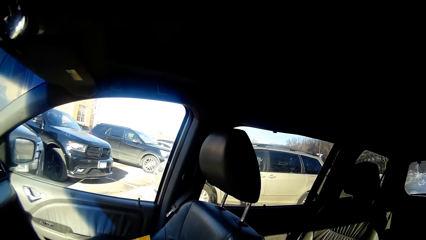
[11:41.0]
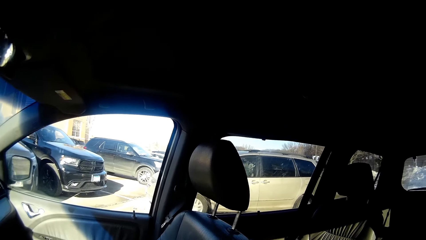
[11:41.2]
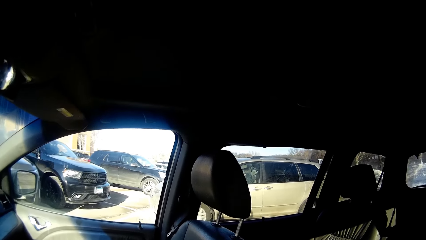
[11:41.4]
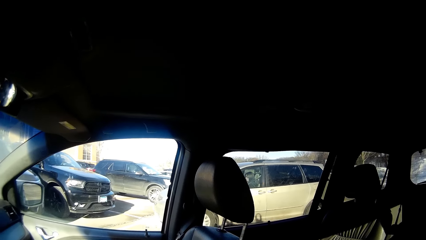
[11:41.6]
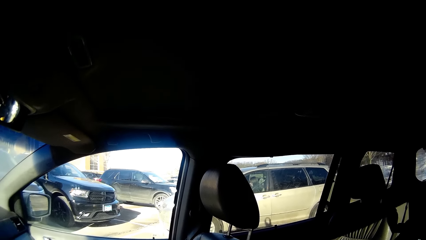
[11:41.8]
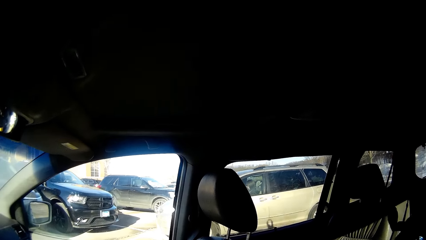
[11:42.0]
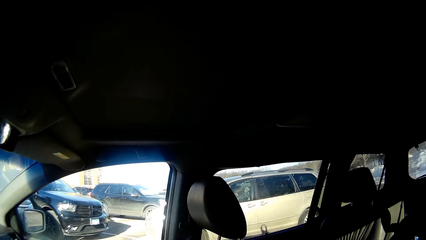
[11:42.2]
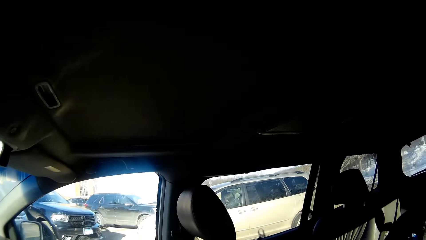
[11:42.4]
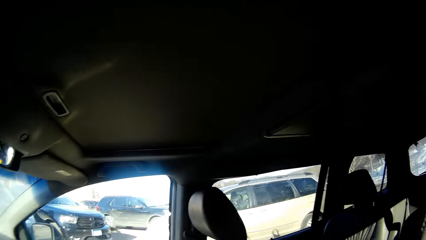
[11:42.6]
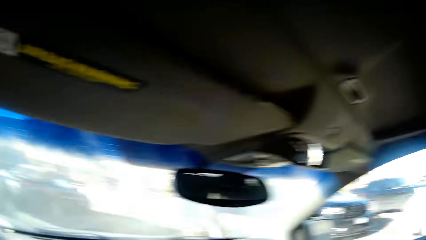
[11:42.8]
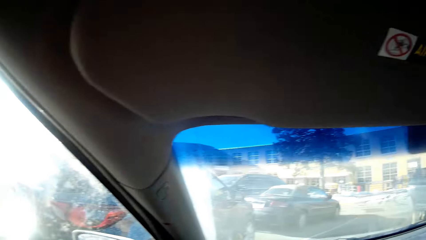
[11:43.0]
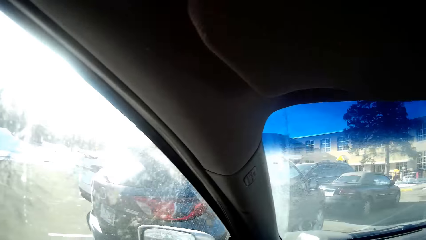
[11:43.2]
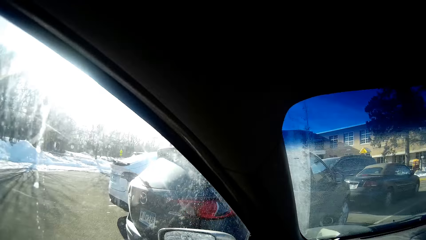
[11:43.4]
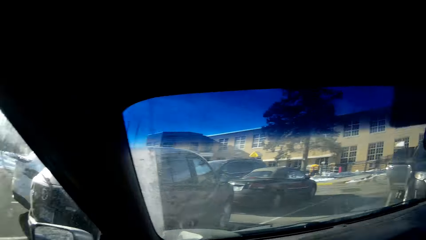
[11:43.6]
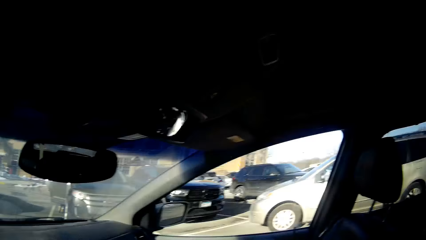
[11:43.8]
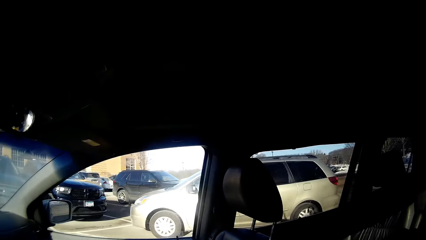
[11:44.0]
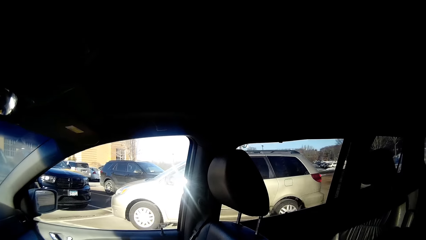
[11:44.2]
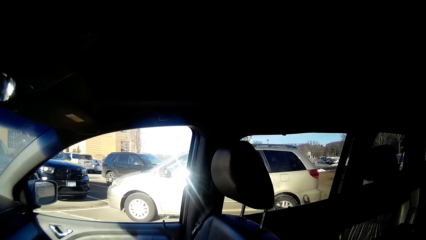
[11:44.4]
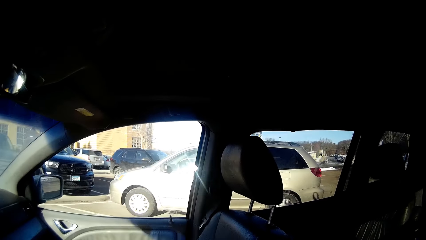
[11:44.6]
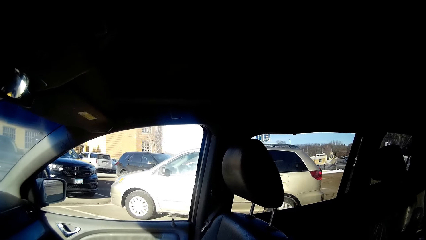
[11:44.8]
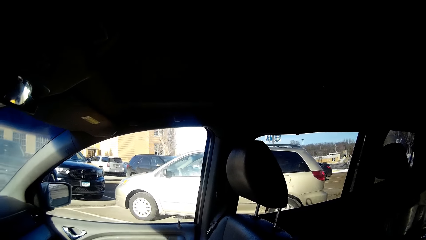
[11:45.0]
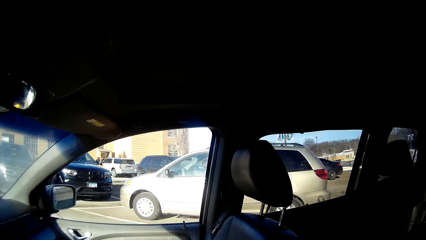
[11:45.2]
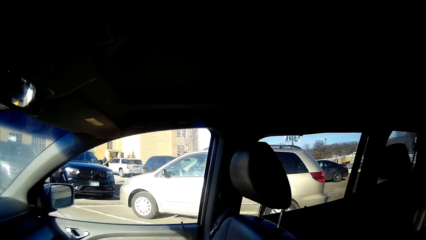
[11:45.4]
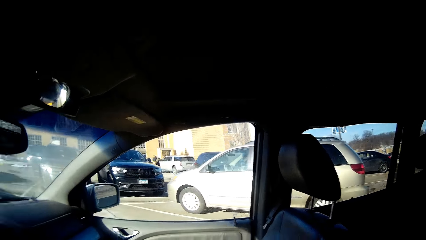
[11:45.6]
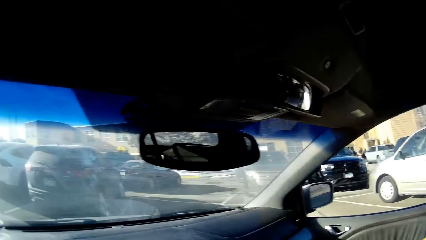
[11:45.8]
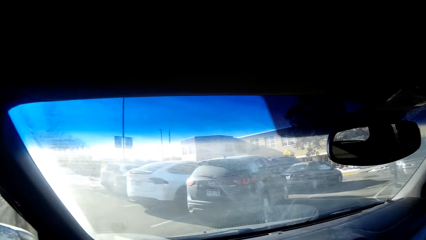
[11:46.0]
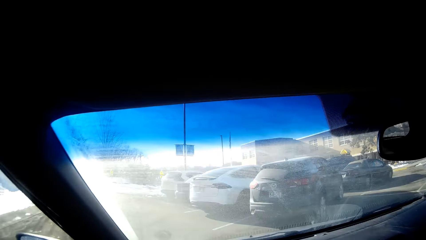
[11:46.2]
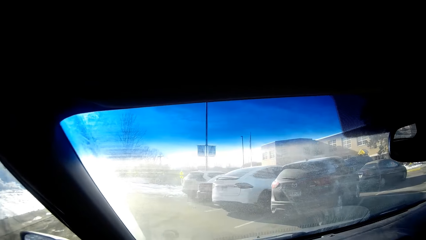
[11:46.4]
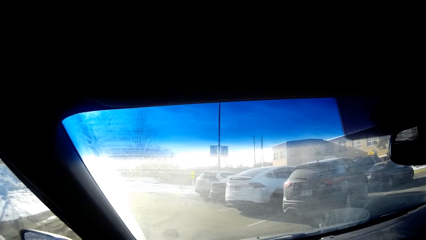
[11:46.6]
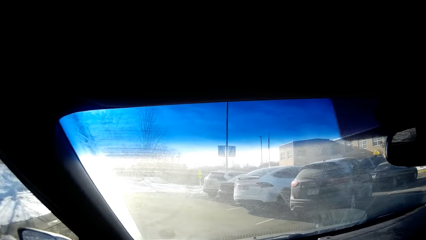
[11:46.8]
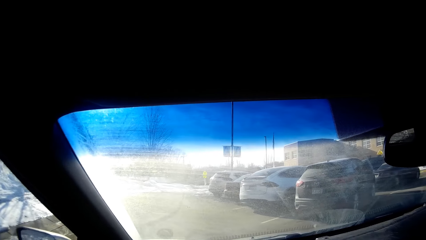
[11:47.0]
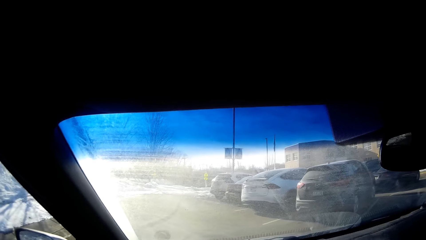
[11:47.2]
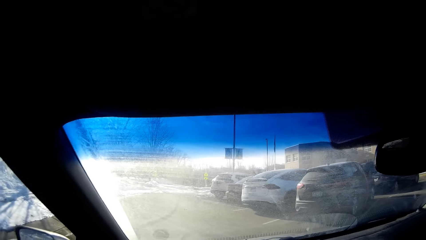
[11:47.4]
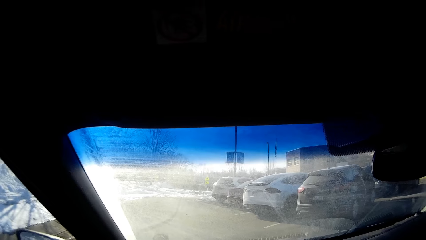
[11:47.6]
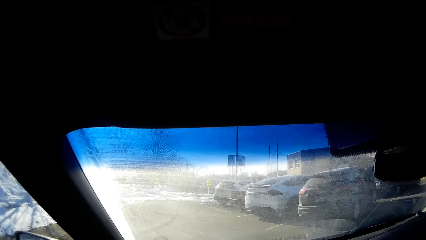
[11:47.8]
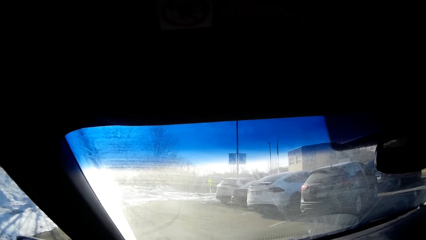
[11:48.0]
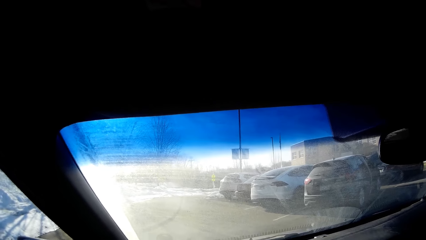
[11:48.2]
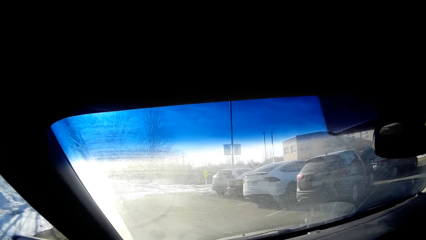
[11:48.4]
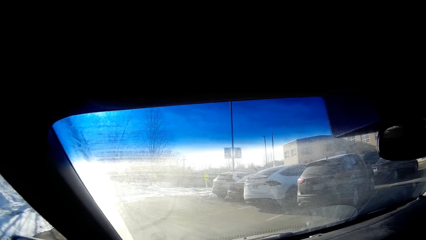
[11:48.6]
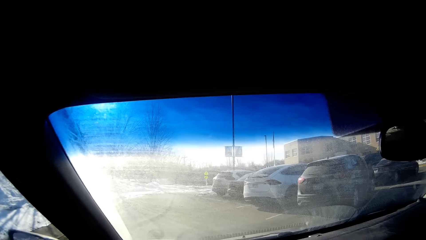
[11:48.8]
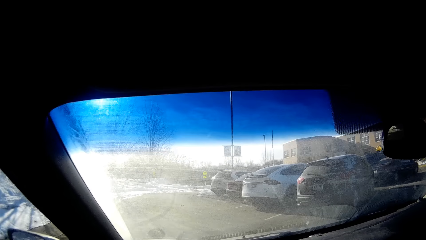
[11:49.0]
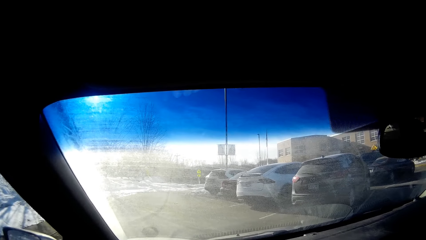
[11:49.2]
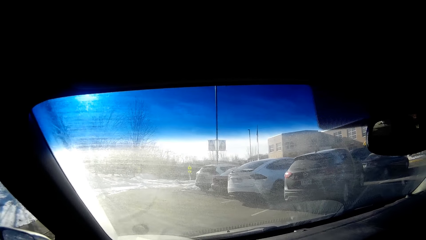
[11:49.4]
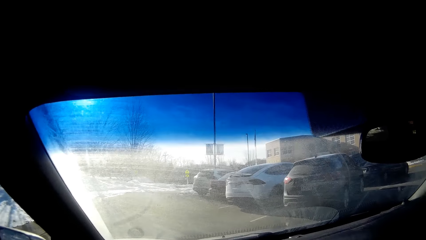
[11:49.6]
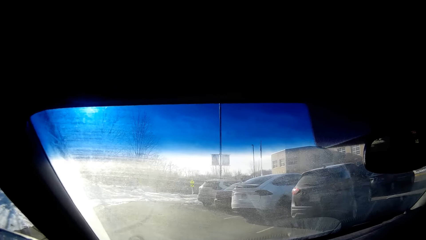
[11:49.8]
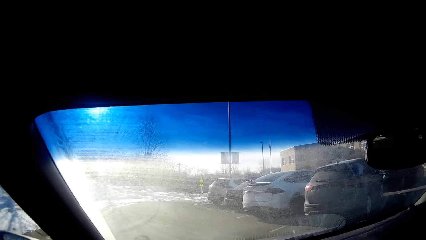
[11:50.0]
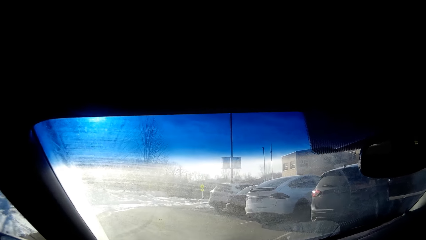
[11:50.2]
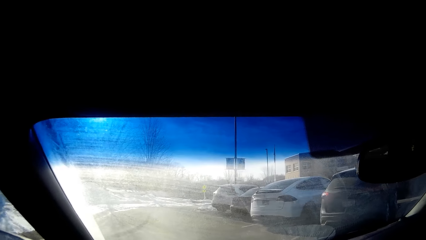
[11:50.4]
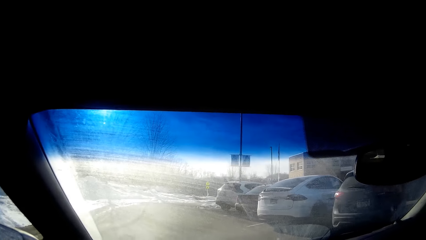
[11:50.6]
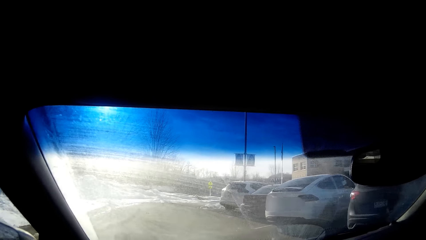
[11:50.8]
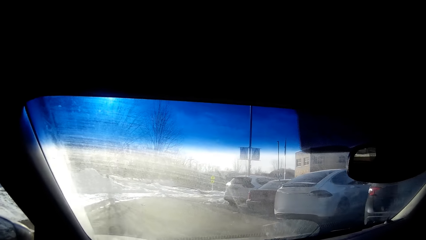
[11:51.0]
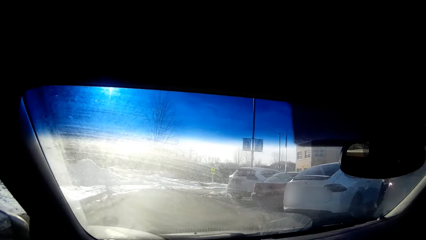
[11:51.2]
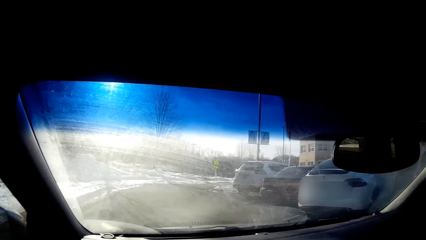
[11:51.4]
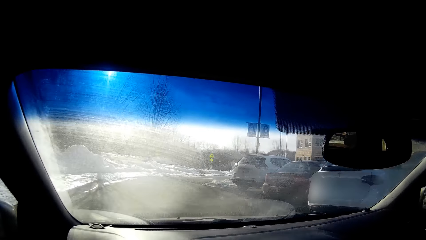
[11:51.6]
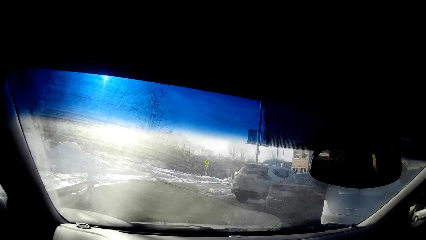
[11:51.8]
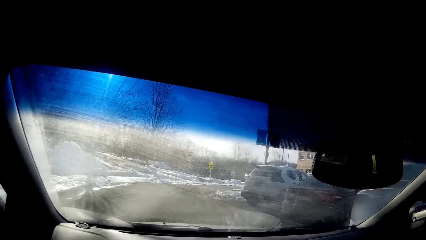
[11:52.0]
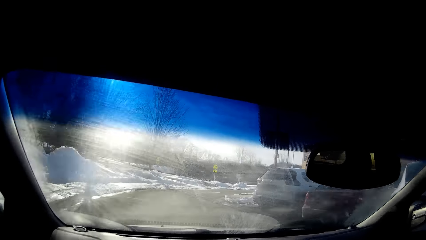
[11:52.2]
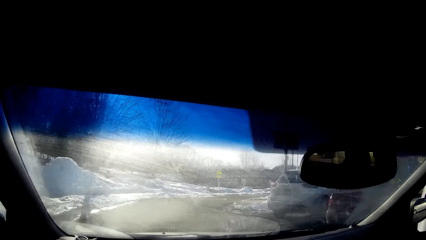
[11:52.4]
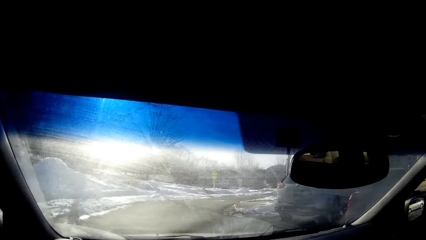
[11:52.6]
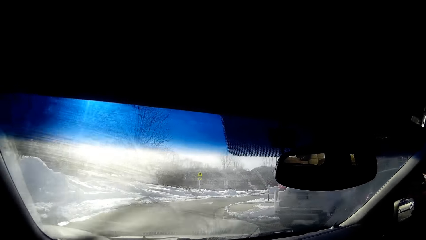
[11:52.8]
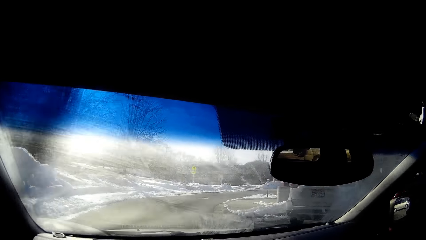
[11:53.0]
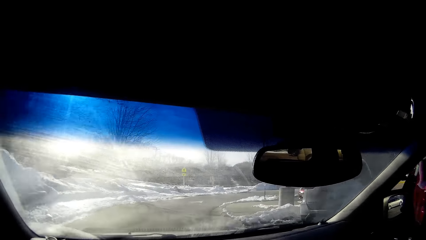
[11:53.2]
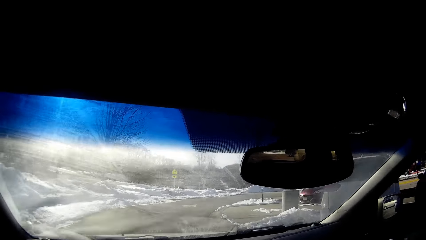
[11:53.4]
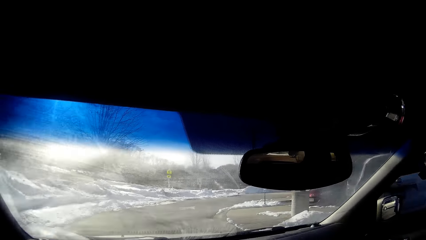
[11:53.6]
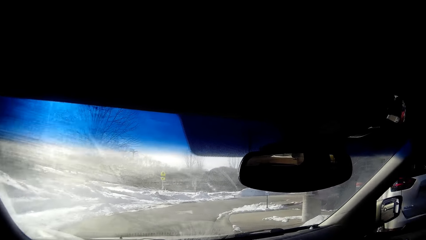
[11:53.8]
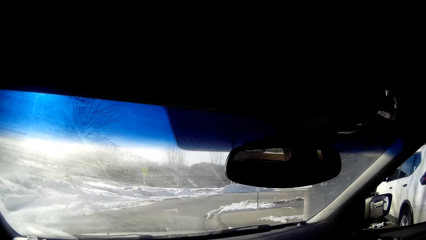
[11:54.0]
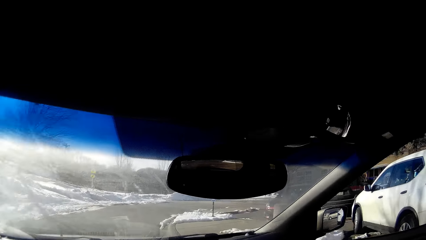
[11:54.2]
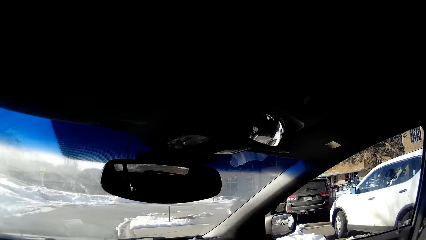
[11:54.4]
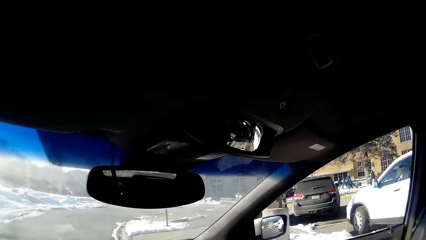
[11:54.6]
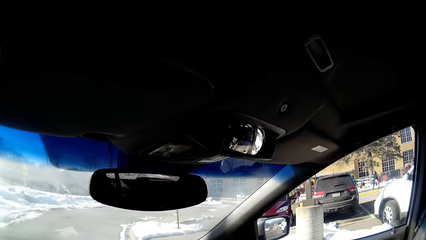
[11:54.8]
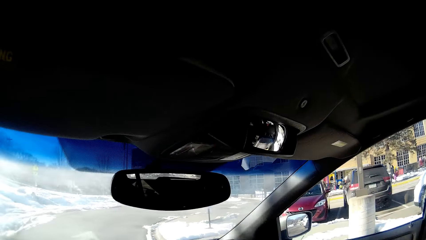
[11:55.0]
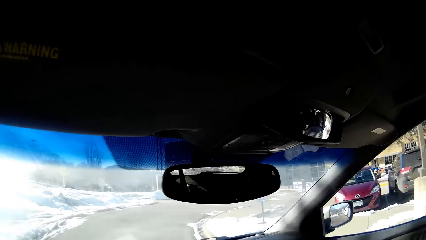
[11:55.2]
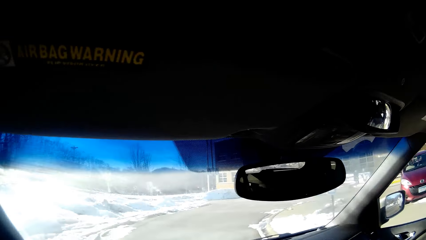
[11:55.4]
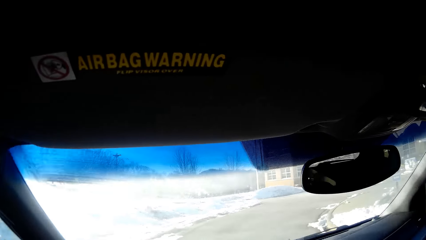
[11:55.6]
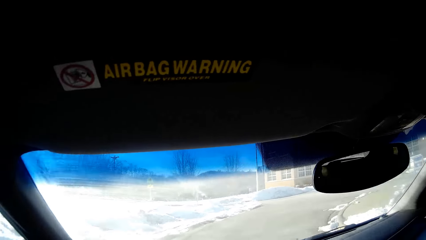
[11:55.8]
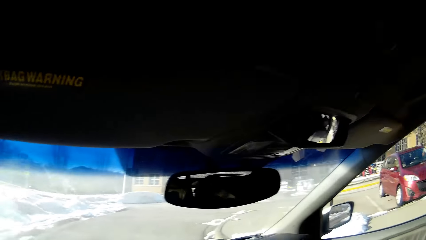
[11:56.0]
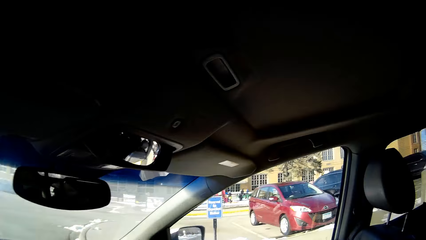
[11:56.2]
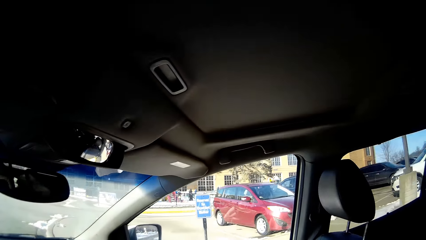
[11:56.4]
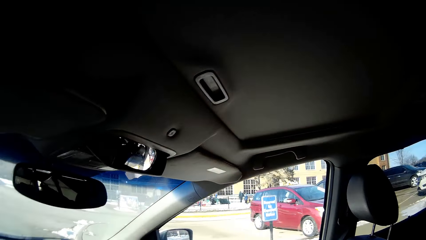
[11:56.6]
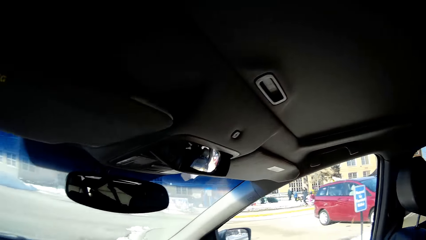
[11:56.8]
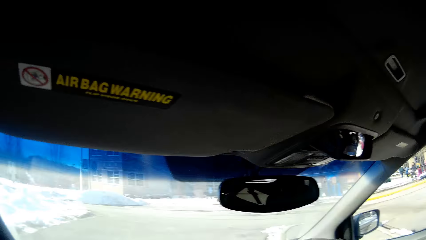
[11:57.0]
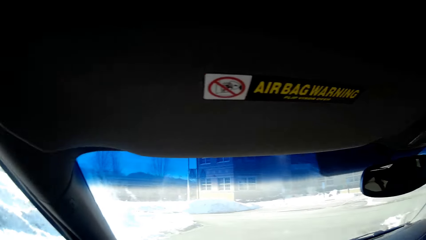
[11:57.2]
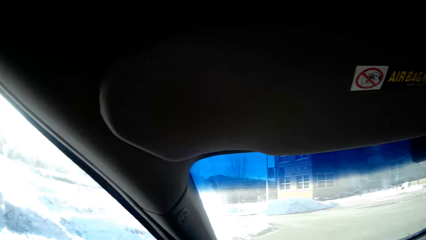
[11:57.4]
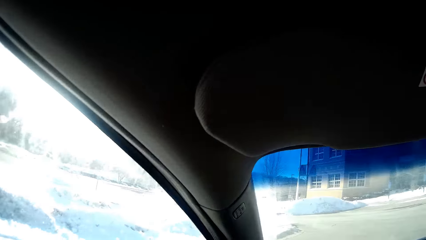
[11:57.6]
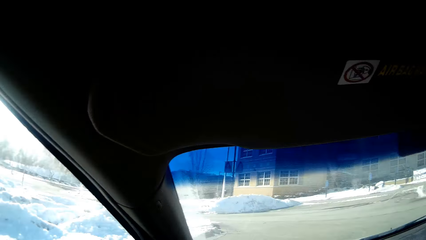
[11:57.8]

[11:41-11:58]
The camera wearer moves the car backwards. They move the car forward. They drive along the road.
